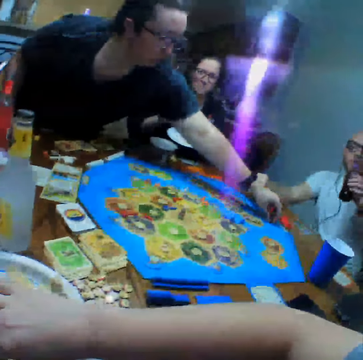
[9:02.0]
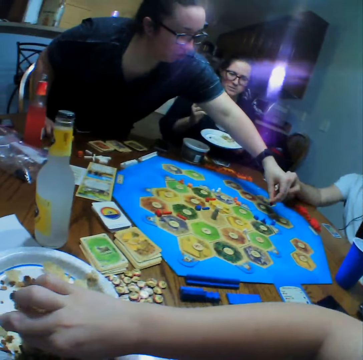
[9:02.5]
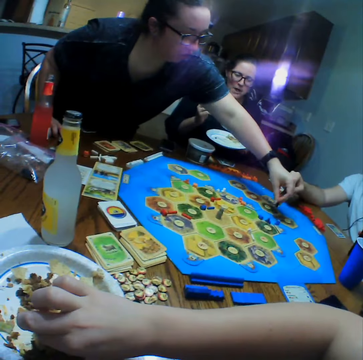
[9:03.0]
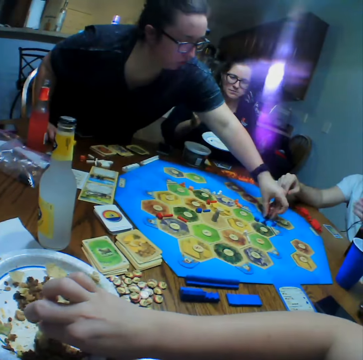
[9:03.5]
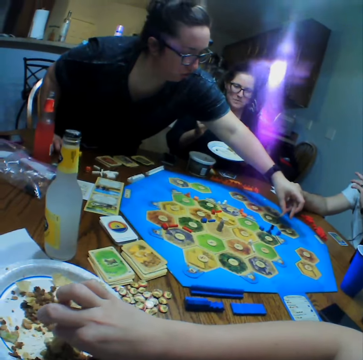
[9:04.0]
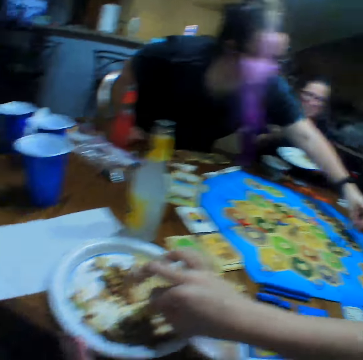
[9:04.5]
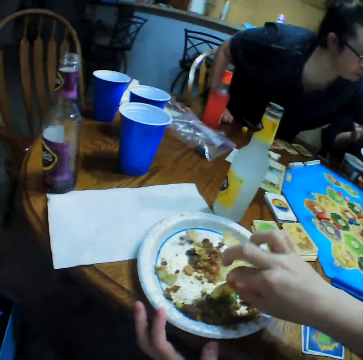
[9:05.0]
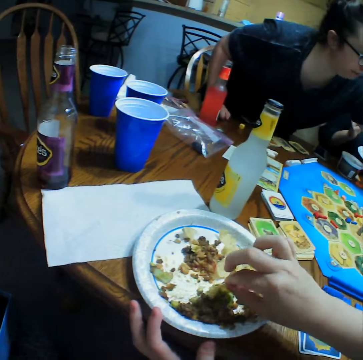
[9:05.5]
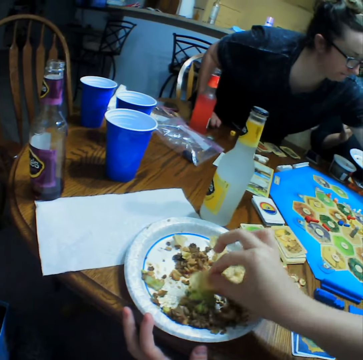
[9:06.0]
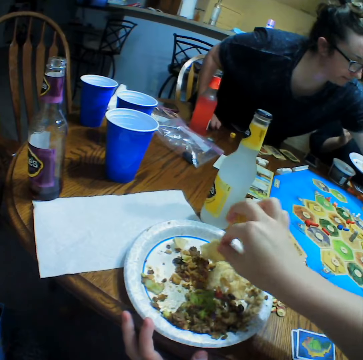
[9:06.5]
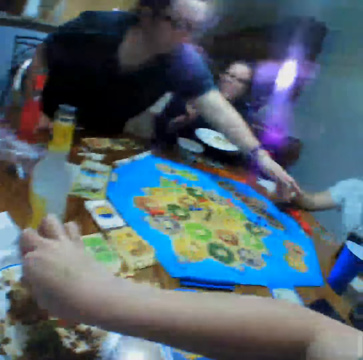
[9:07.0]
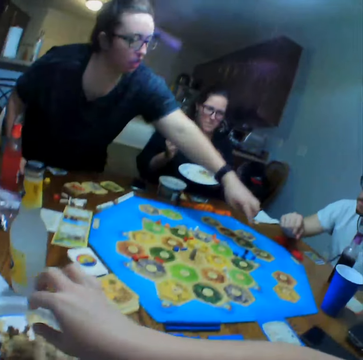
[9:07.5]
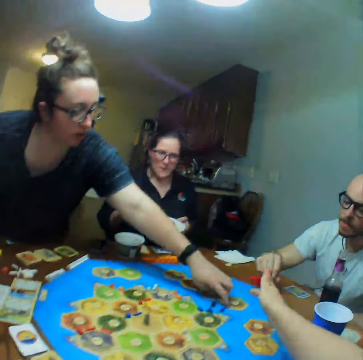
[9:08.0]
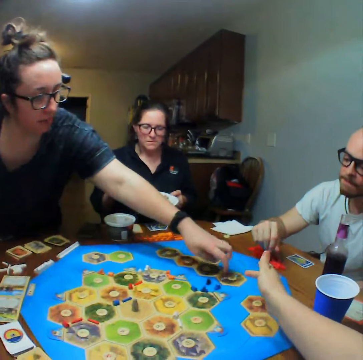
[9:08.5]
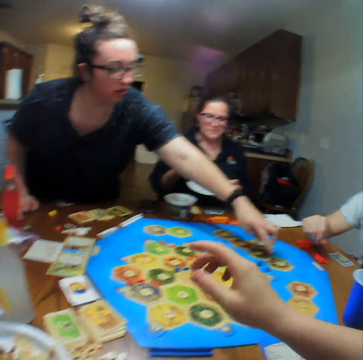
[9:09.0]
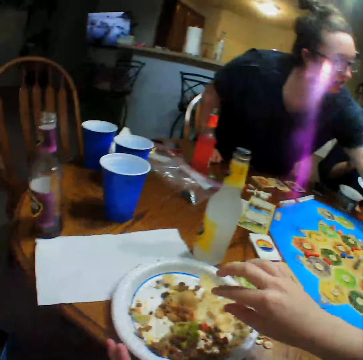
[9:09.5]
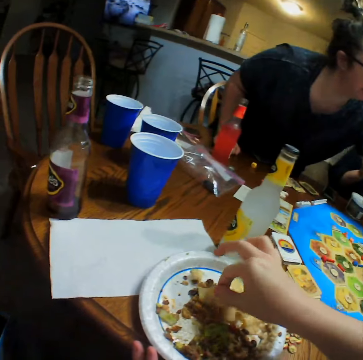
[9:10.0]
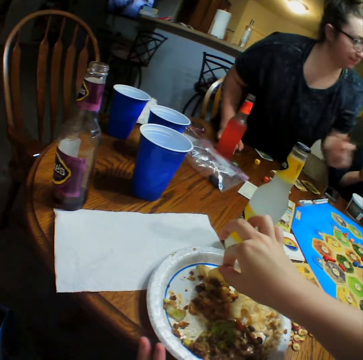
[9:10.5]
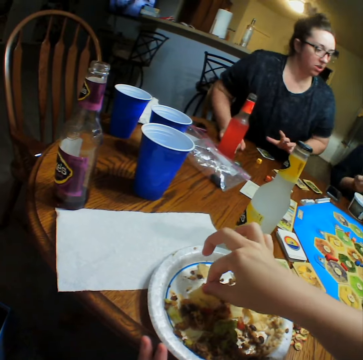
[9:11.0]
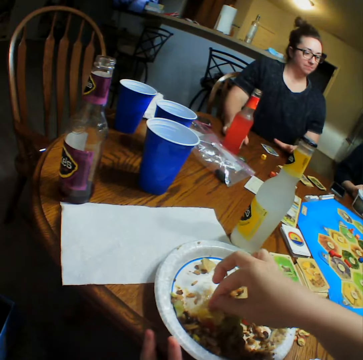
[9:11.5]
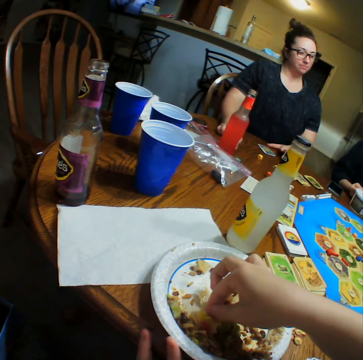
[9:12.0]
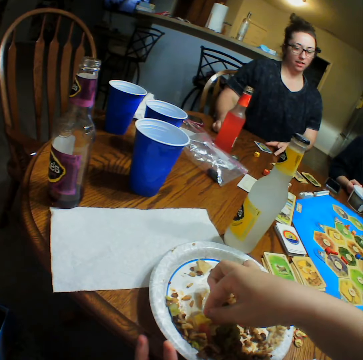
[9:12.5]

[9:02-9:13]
A woman places the block on the board. The woman plays. The camera wearer looks at the food. They look at the woman. They eat.

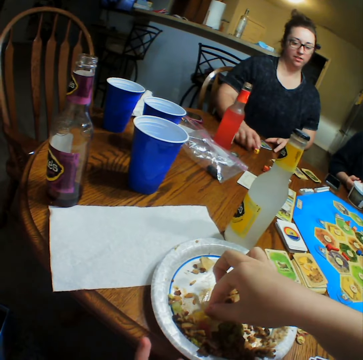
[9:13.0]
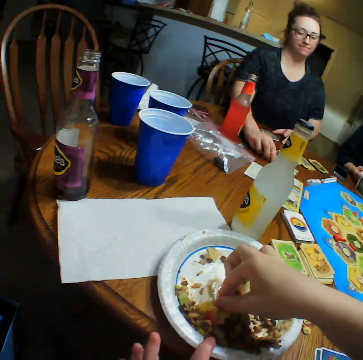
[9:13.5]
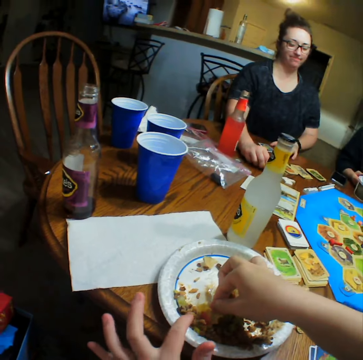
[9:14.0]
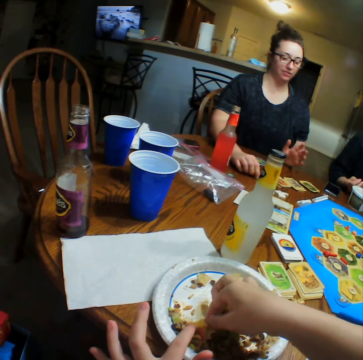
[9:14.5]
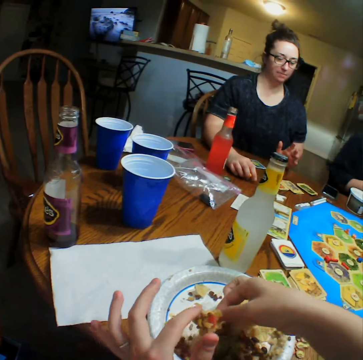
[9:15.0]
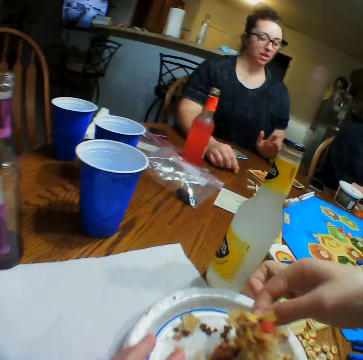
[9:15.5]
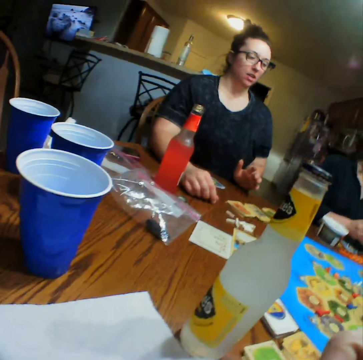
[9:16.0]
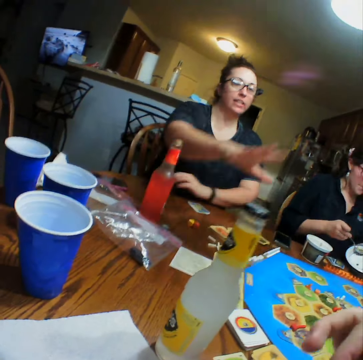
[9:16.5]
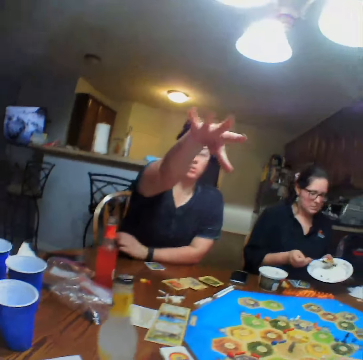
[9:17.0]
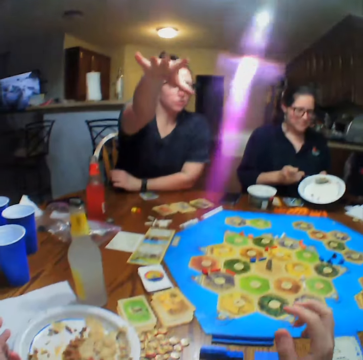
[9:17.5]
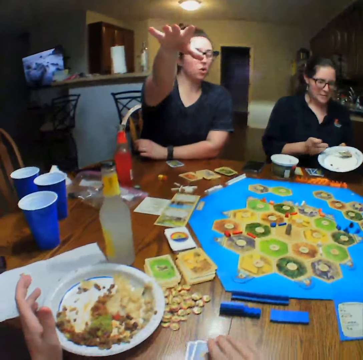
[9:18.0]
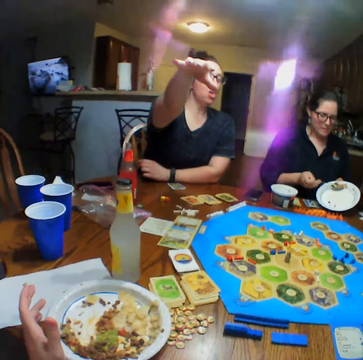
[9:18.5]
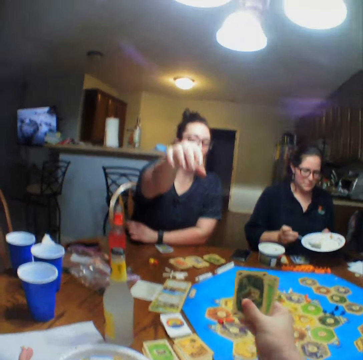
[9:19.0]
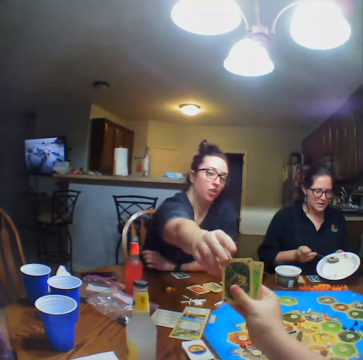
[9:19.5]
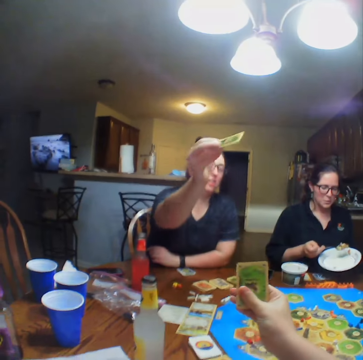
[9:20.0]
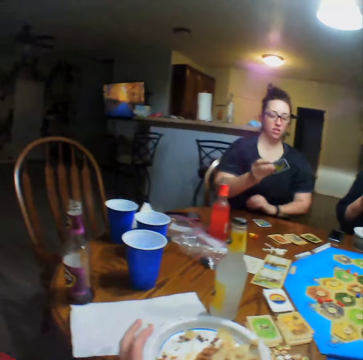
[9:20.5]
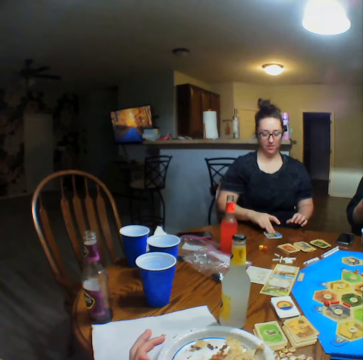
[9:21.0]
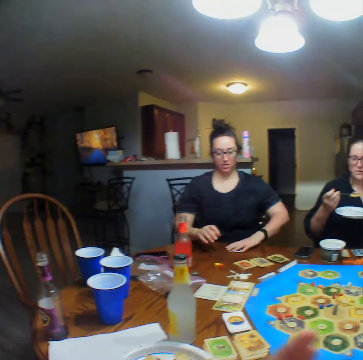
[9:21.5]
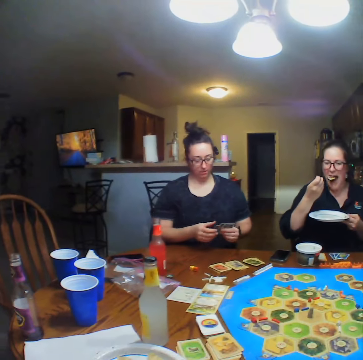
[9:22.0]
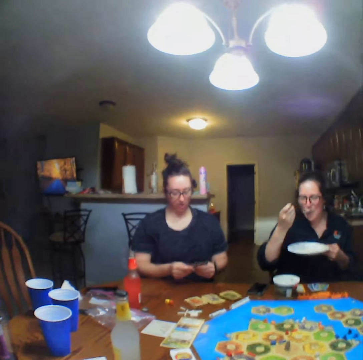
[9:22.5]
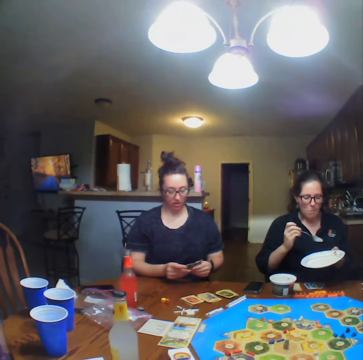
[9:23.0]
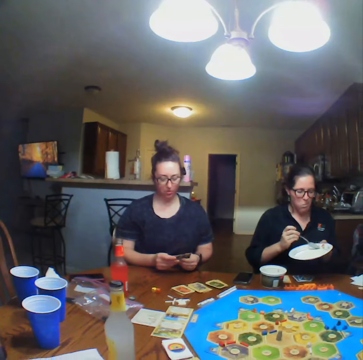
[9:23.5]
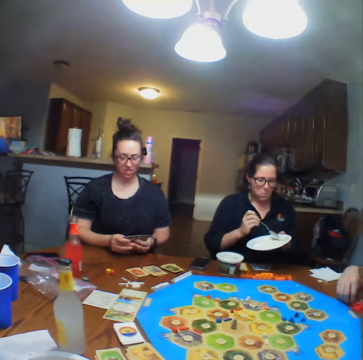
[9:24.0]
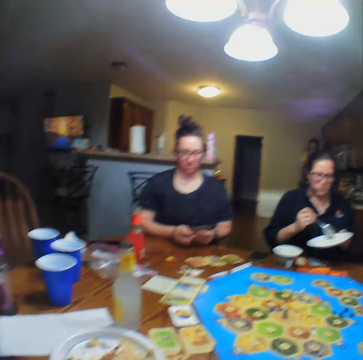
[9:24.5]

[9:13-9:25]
A woman talks. The camera wearer eats the food. They give the woman the cards. The woman takes a card from the camera wearer. The camera wearer talks. Another woman eats the food.

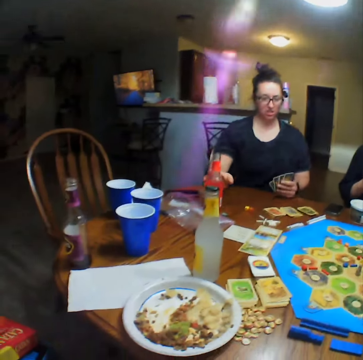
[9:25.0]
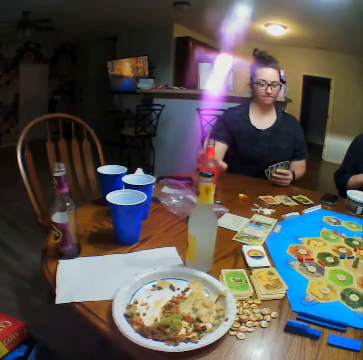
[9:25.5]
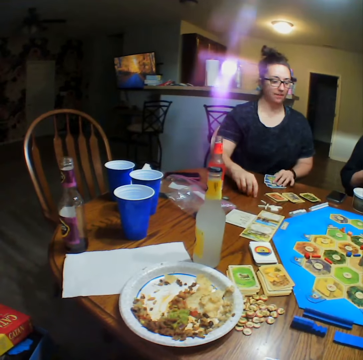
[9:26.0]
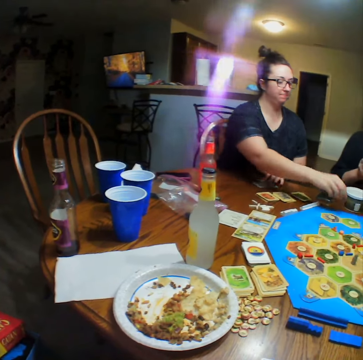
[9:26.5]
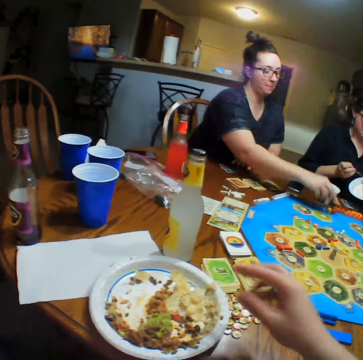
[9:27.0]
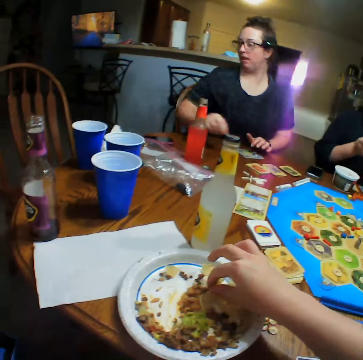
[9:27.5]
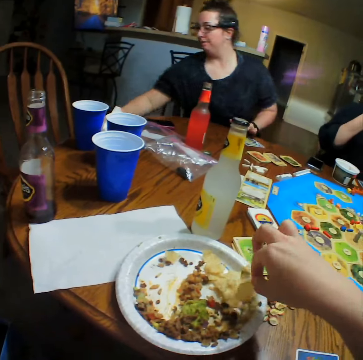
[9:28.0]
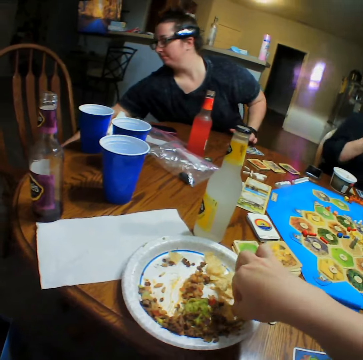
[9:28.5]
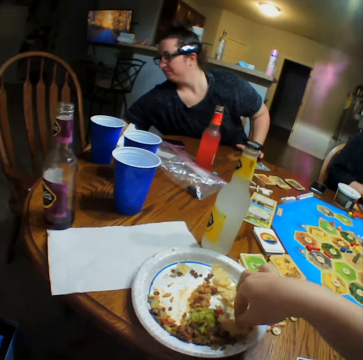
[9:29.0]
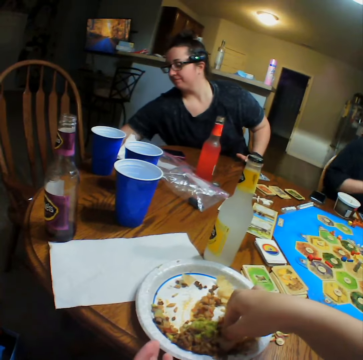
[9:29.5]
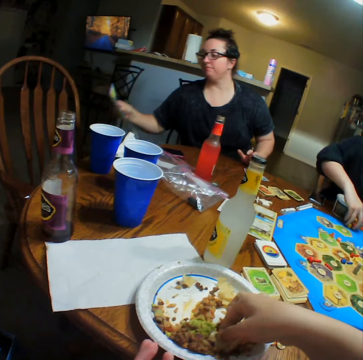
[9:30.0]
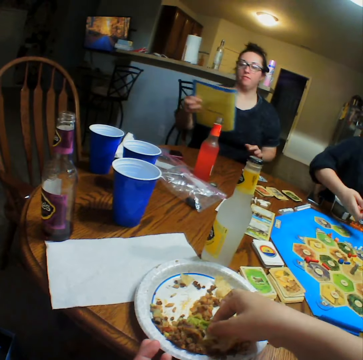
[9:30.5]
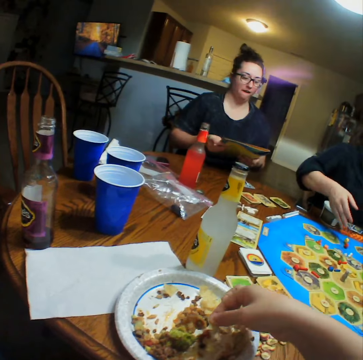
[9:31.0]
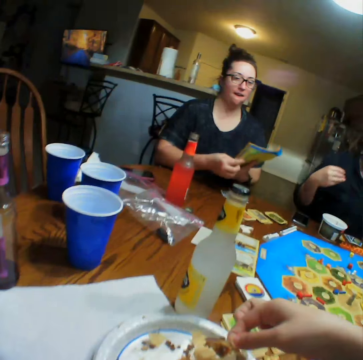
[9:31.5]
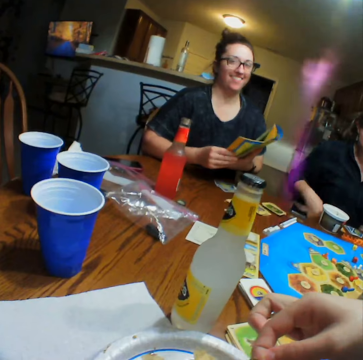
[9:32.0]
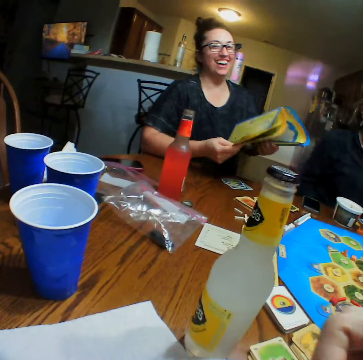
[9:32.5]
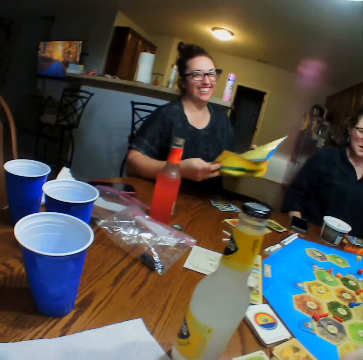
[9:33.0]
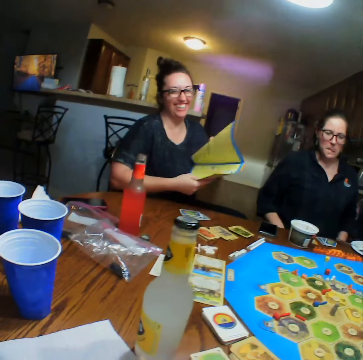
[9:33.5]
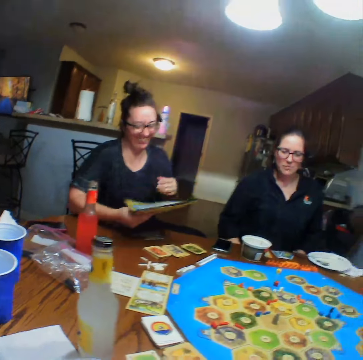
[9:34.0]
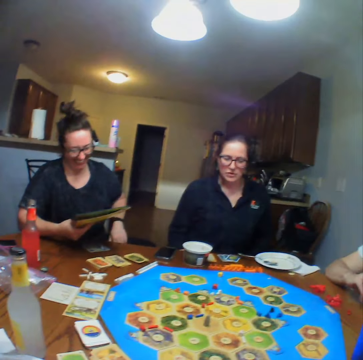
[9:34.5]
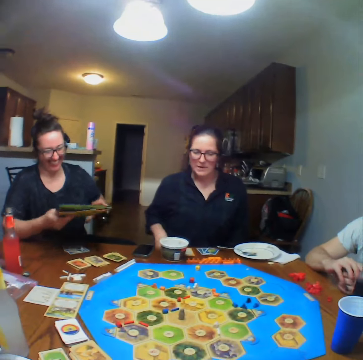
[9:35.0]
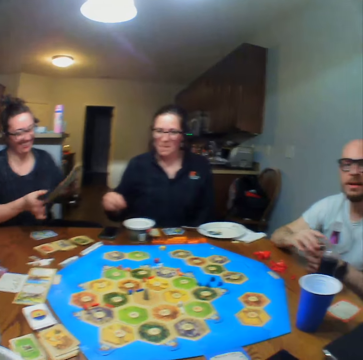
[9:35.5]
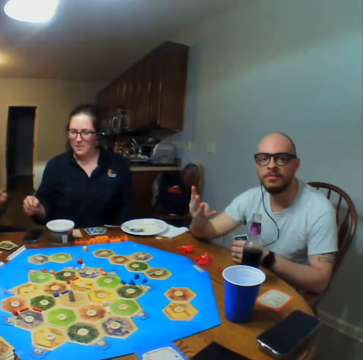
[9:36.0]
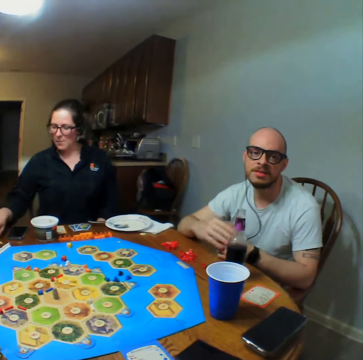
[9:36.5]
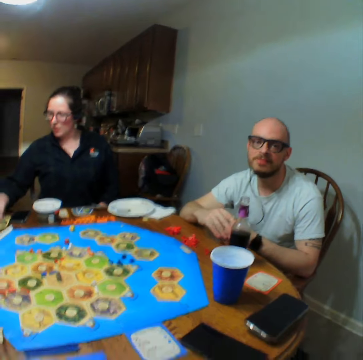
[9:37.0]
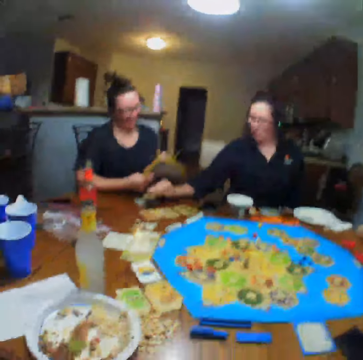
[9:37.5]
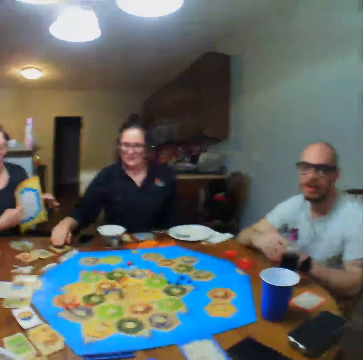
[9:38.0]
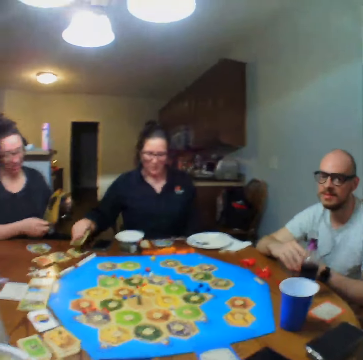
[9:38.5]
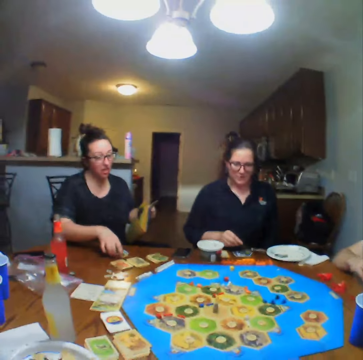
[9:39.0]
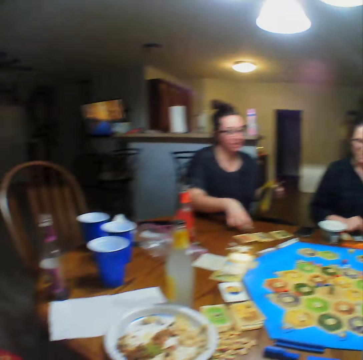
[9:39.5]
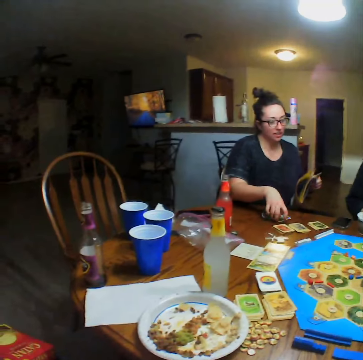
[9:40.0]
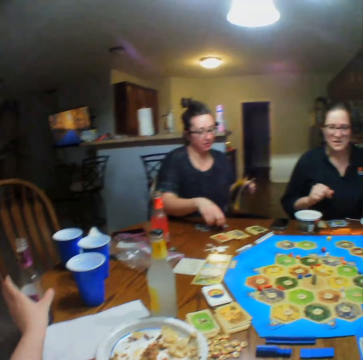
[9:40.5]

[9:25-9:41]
The camera wearer looks at a woman. The woman moves the dice on the table. The camera wearer takes food from the plate. The woman takes a book from the chair and looks at the book. The camera wearer eats the food. The woman looks at the book. A man talks. Another woman picks a card from the table and places the card on the table.
